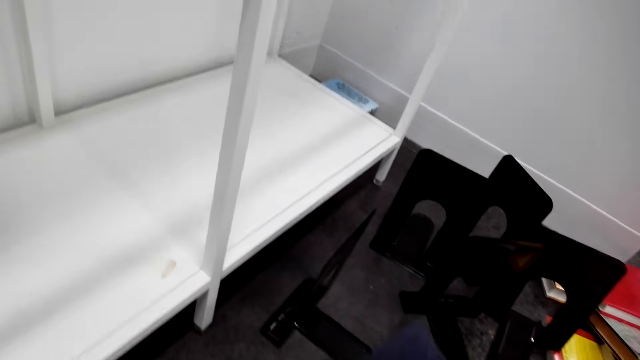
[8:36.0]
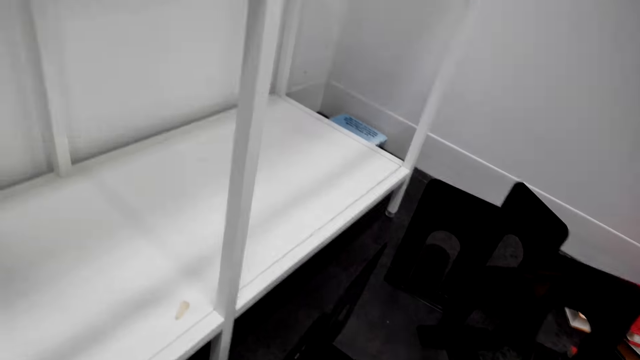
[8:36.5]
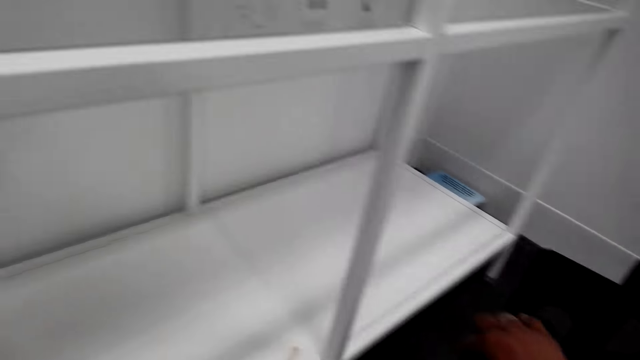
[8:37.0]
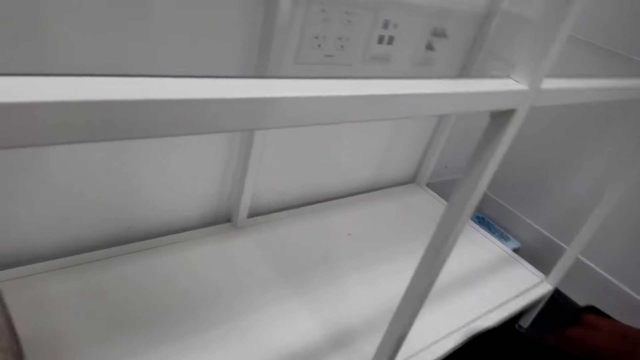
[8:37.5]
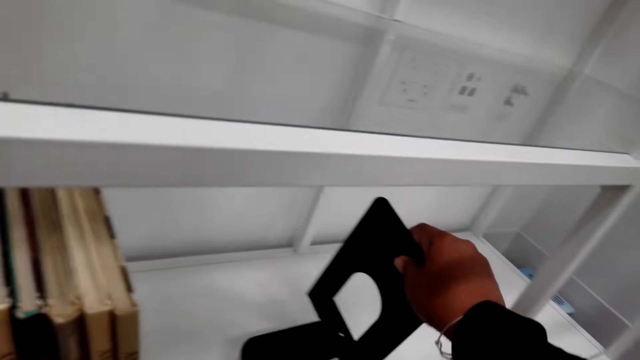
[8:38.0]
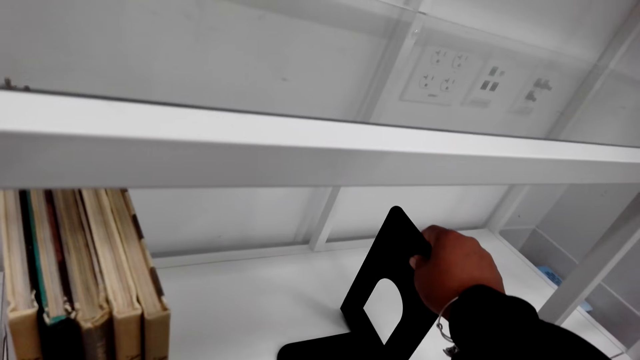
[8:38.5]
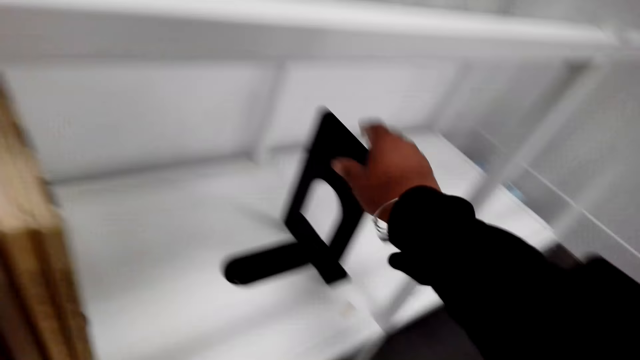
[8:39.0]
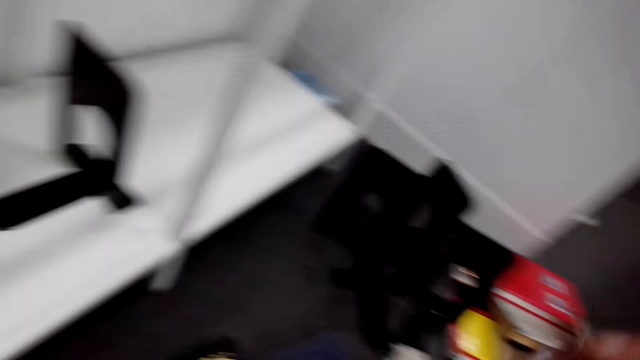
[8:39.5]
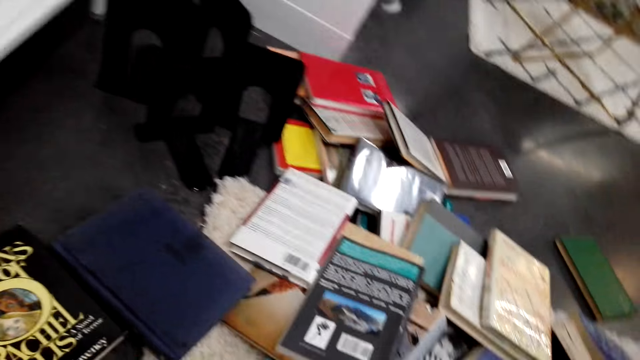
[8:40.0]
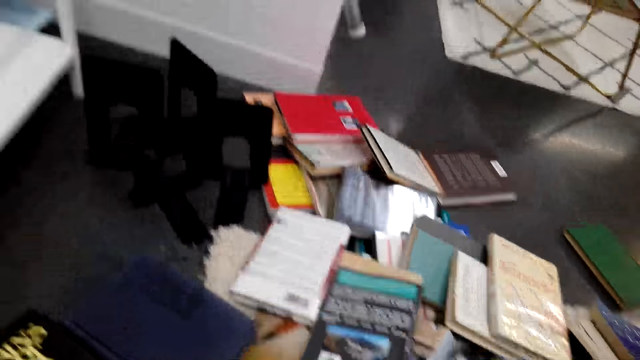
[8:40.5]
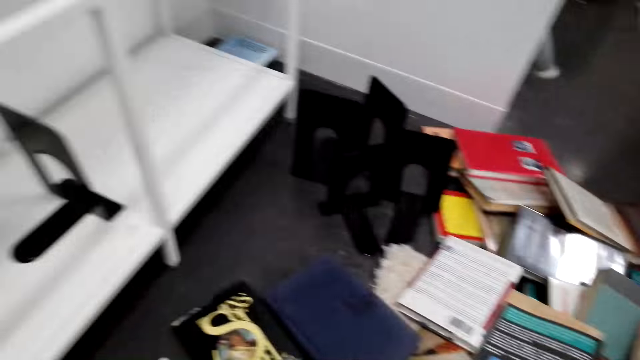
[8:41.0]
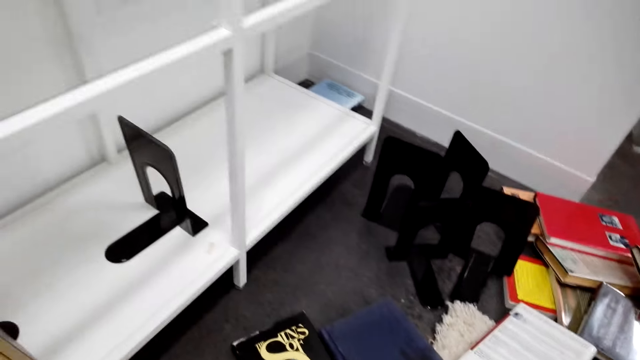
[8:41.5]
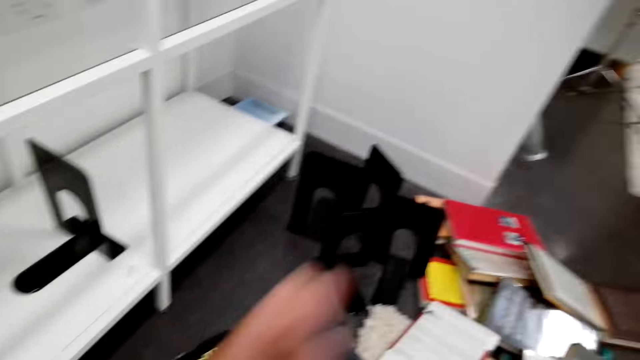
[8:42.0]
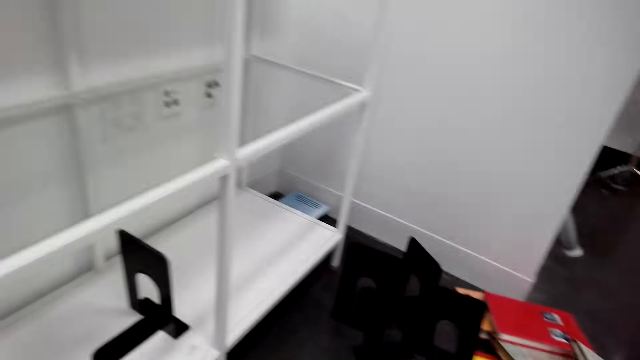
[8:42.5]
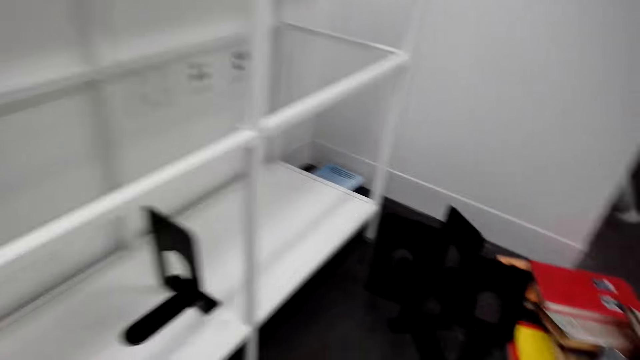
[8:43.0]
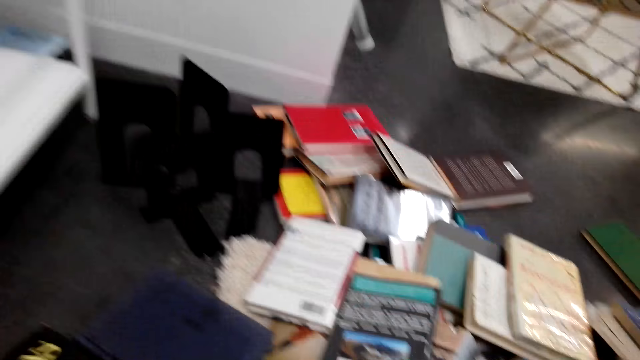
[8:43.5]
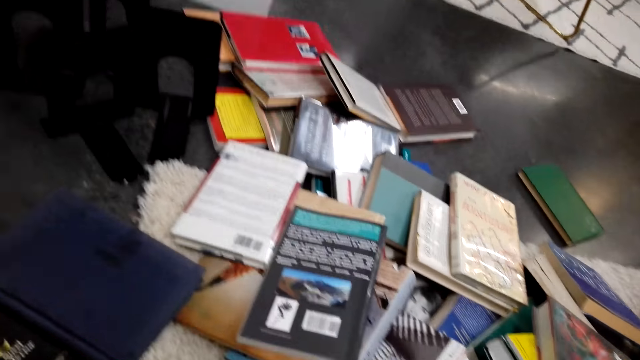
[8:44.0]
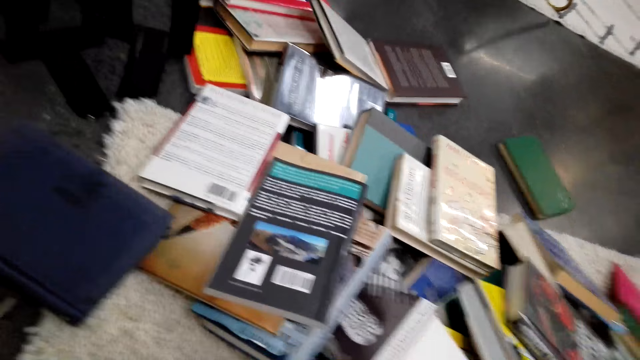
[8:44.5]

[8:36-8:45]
The camera wearer puts a shelf divider. They look around the floor.

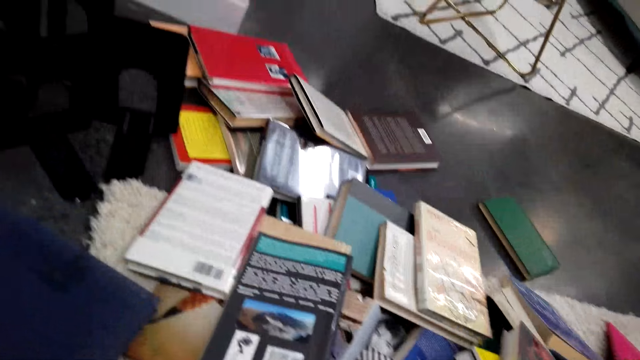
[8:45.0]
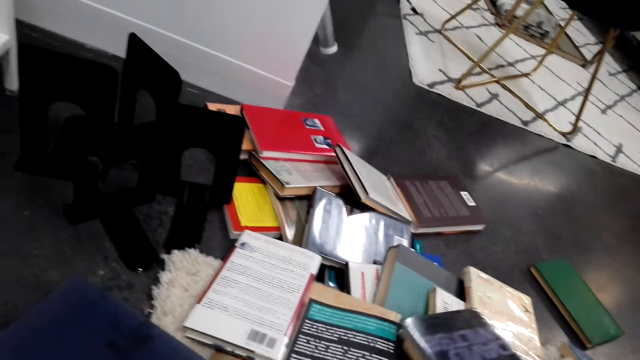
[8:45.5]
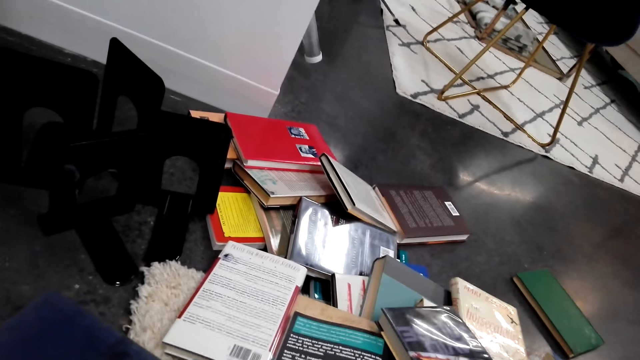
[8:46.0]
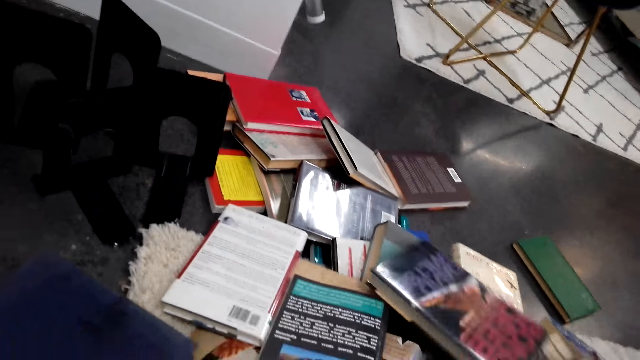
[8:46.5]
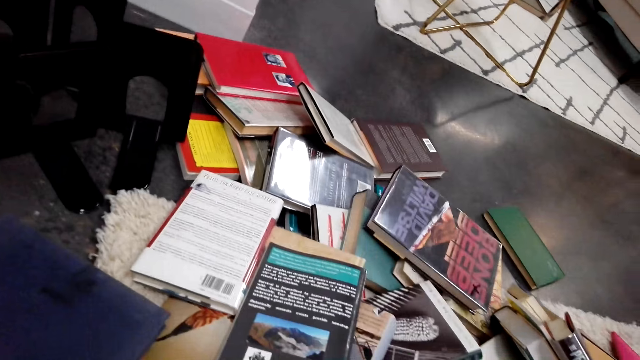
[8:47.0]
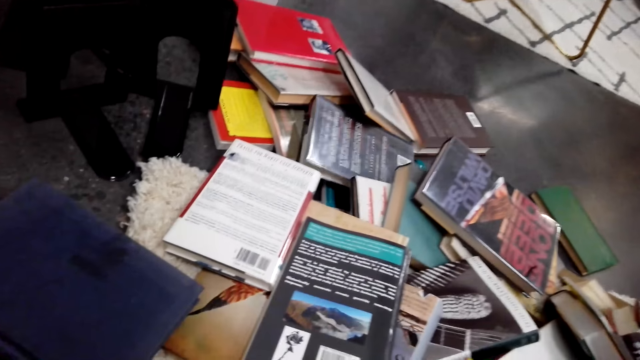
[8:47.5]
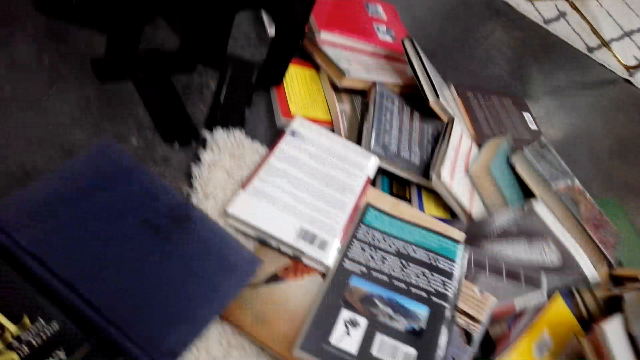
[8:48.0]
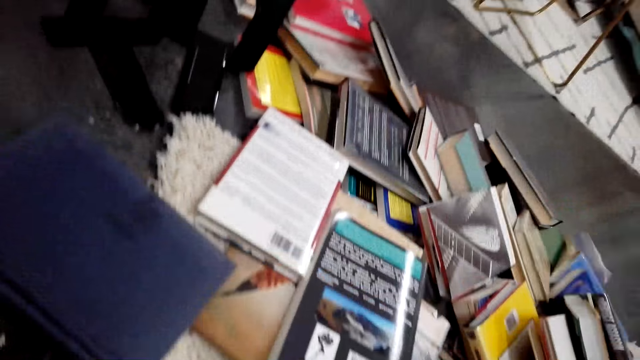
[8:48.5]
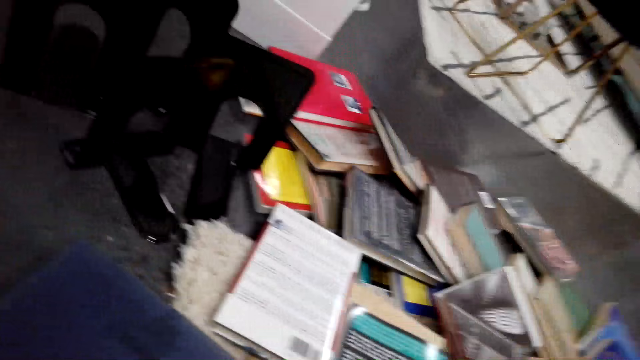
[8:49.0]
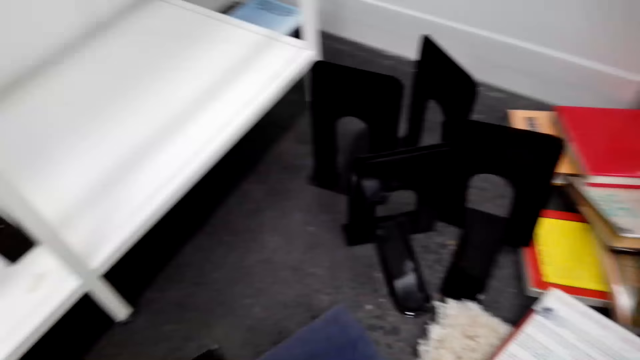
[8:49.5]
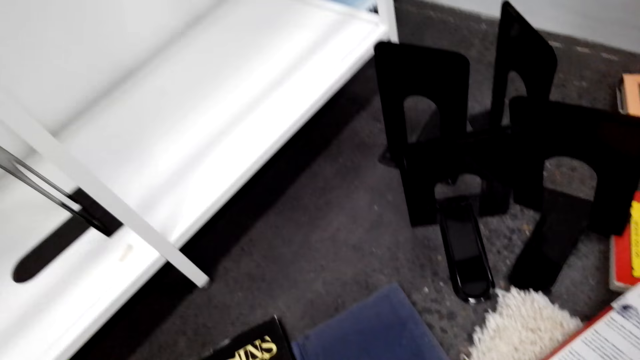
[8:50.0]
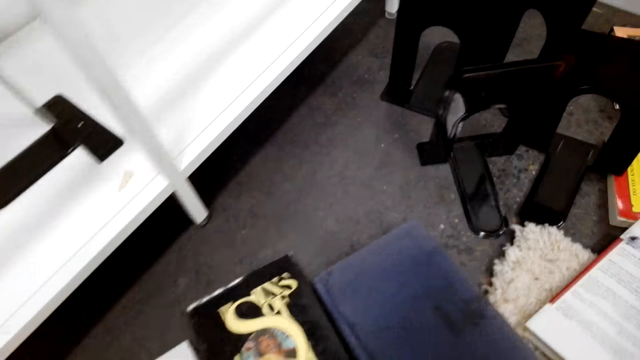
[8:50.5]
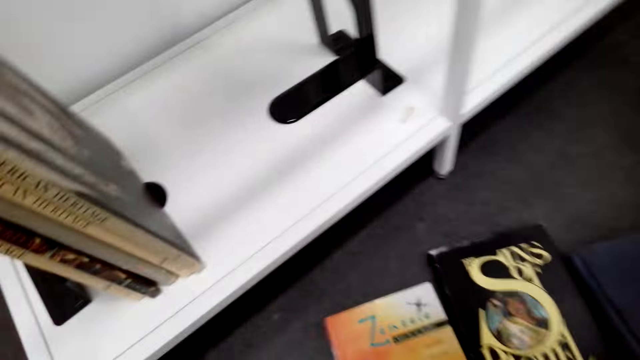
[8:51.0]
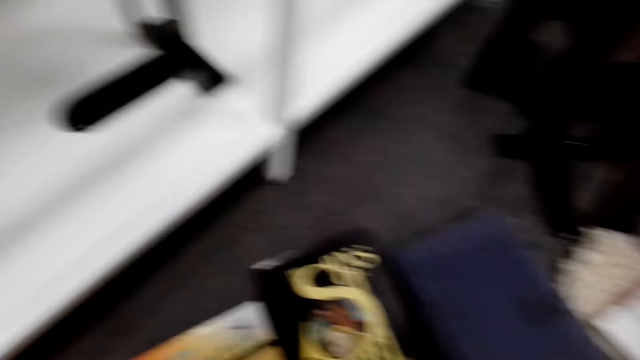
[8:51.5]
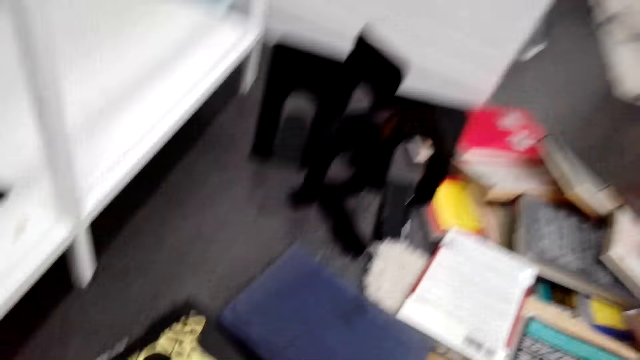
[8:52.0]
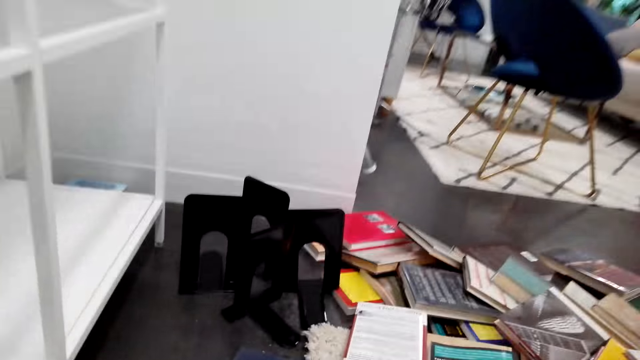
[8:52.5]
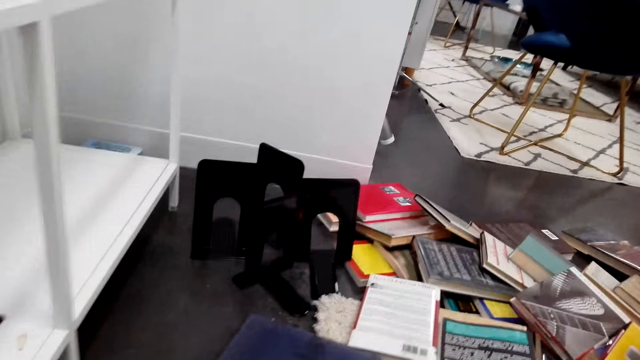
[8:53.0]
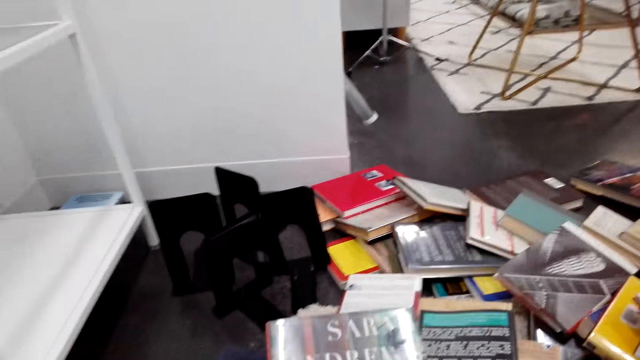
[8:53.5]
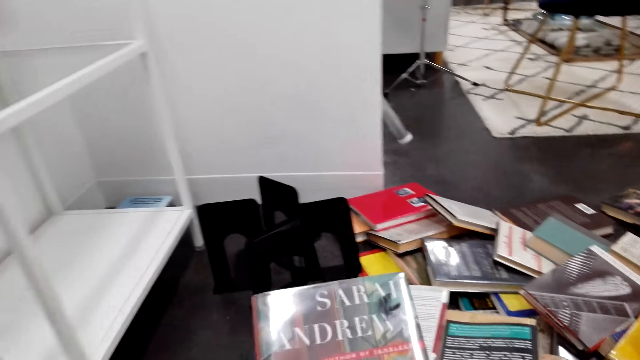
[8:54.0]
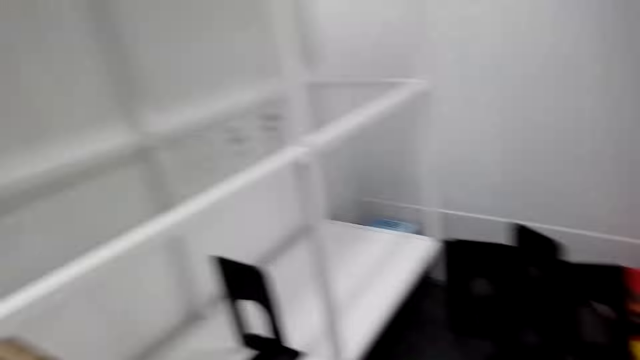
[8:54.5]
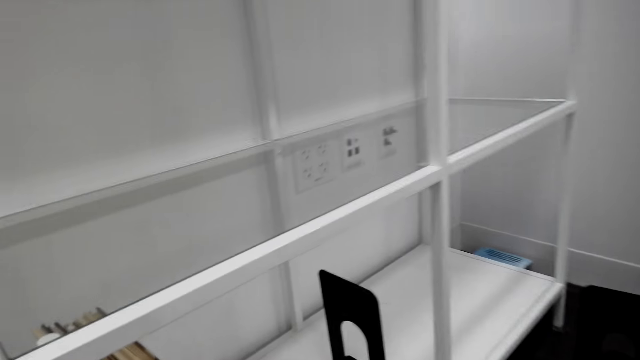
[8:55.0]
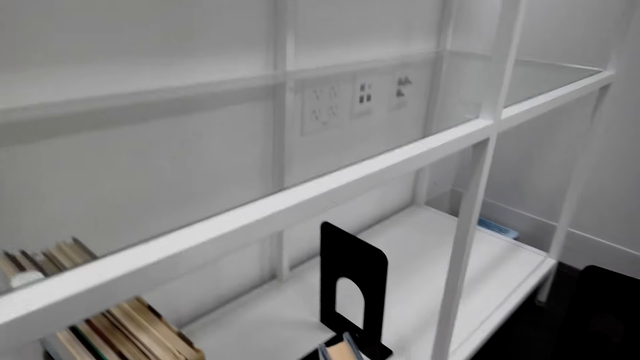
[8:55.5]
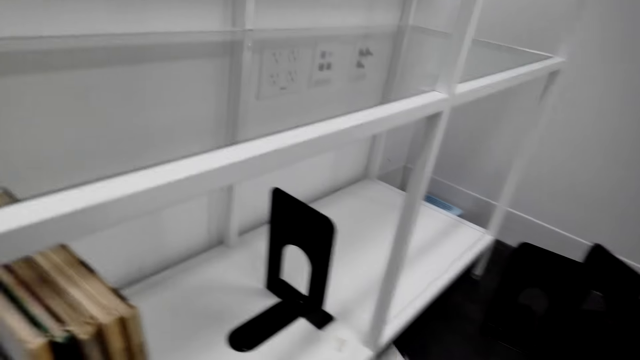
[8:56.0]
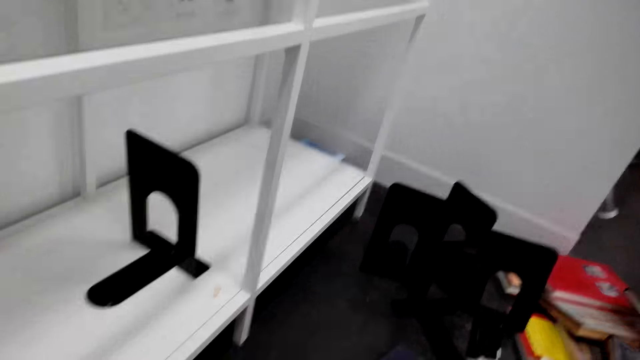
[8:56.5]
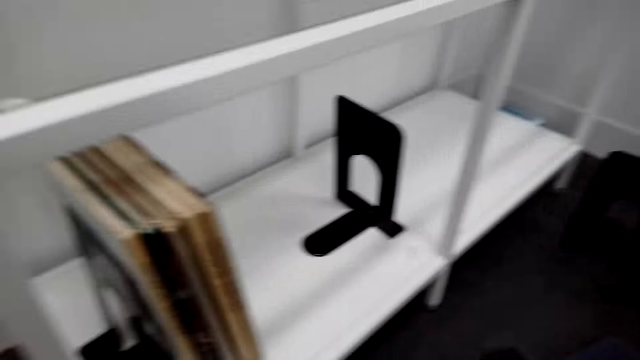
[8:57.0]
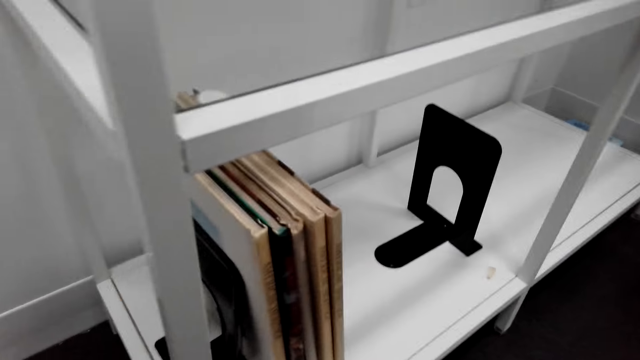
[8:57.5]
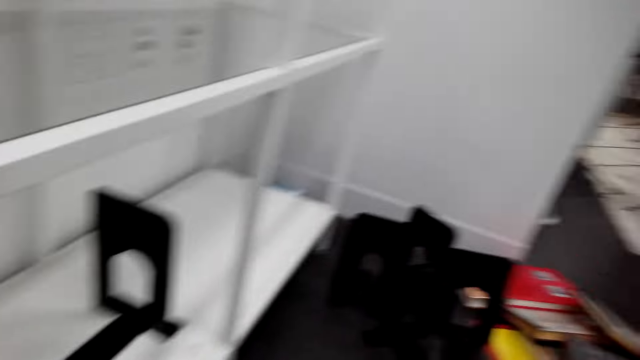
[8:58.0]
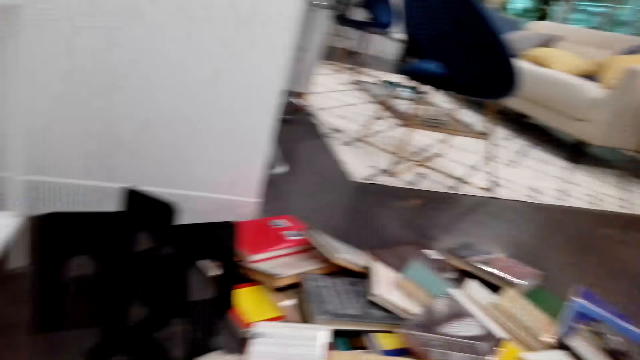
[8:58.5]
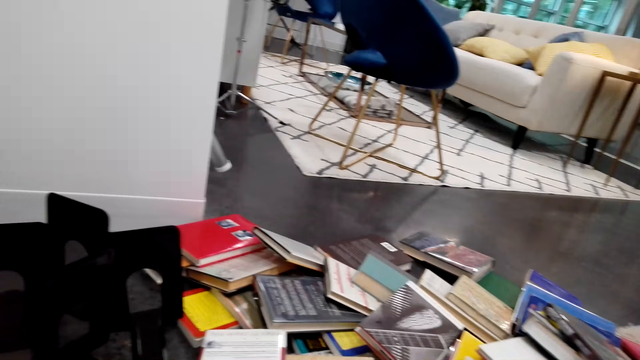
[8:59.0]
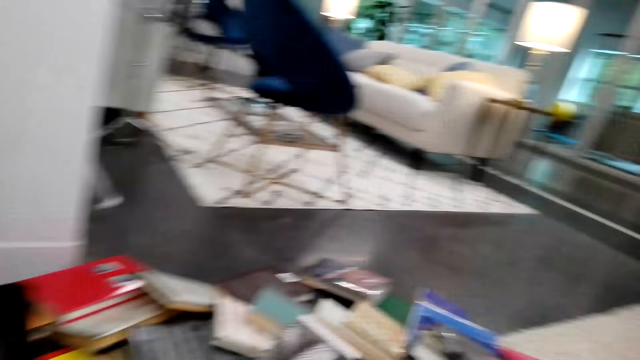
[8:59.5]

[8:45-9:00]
The camera wearer throws the book on the floor. They look around the floor. They pick a book. They look around the shelf.
